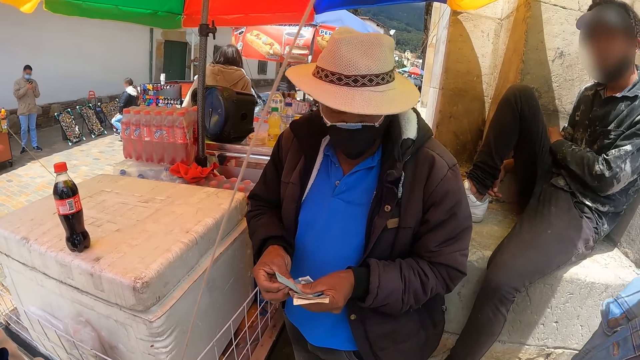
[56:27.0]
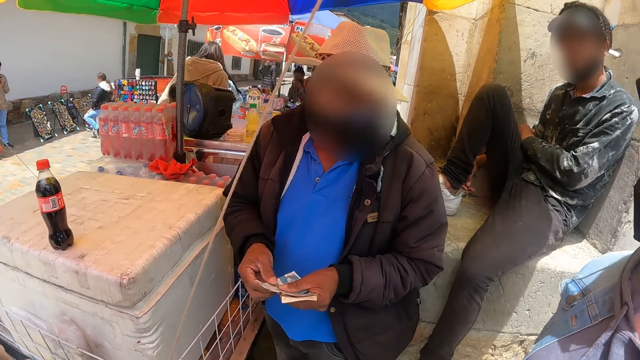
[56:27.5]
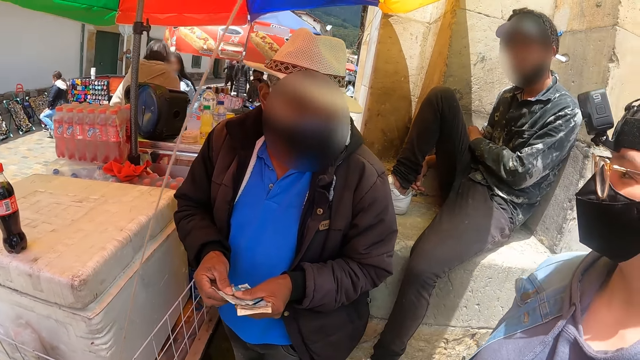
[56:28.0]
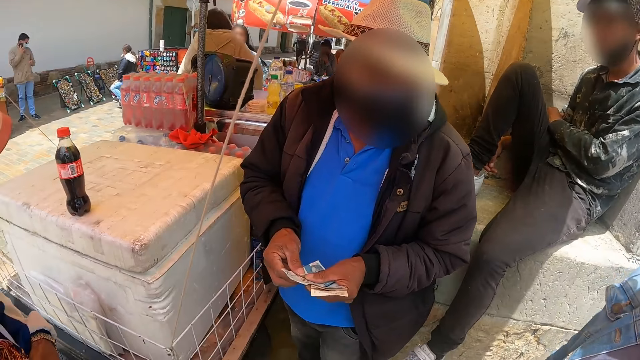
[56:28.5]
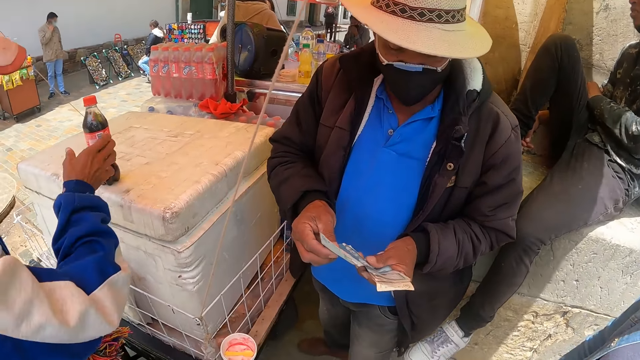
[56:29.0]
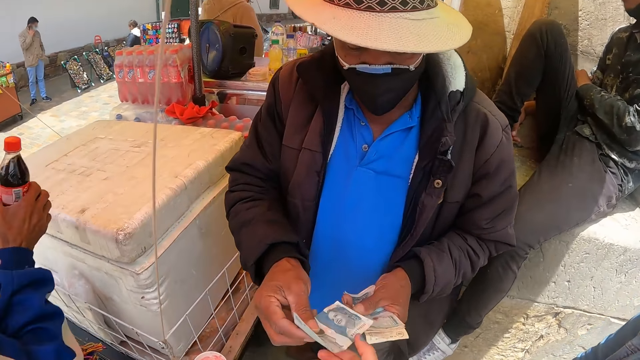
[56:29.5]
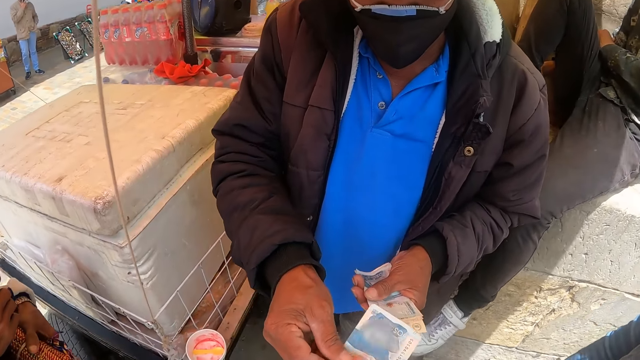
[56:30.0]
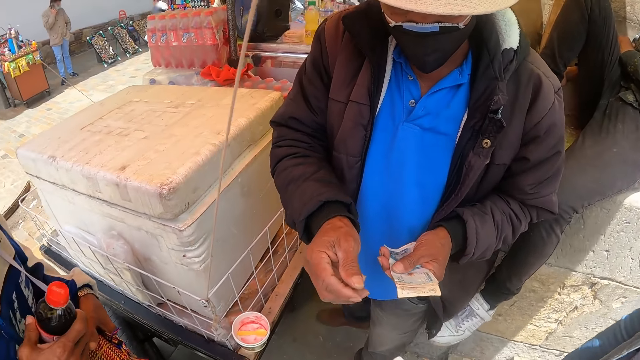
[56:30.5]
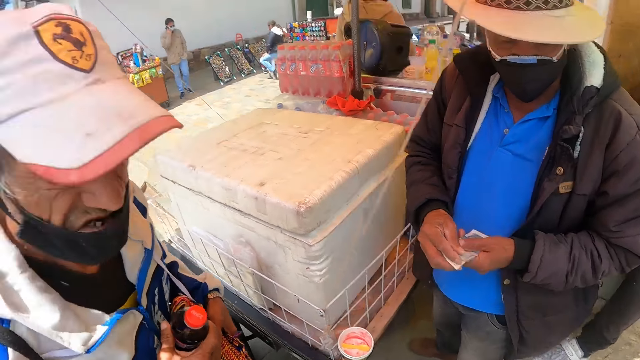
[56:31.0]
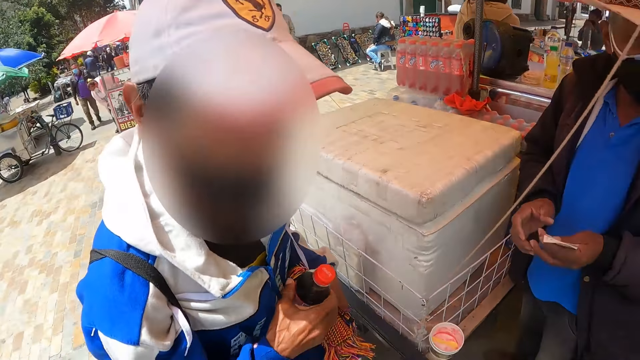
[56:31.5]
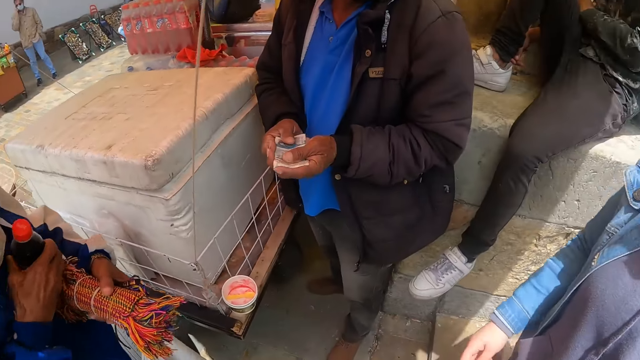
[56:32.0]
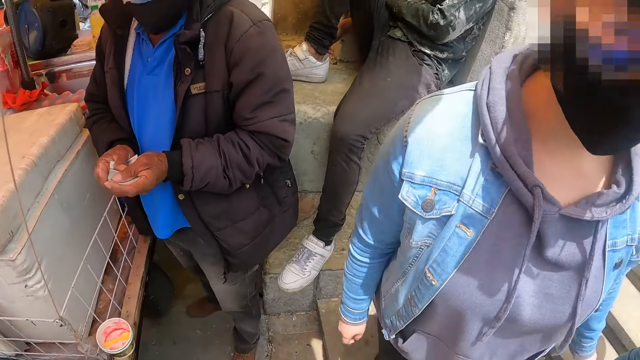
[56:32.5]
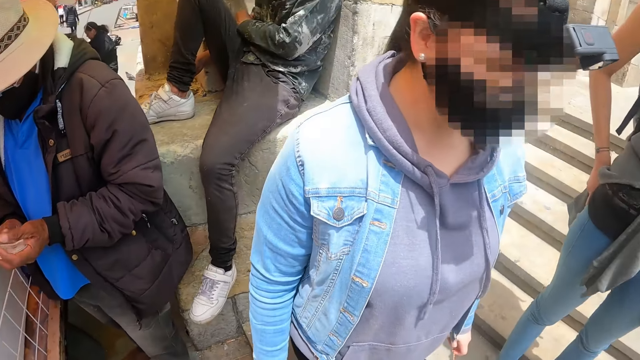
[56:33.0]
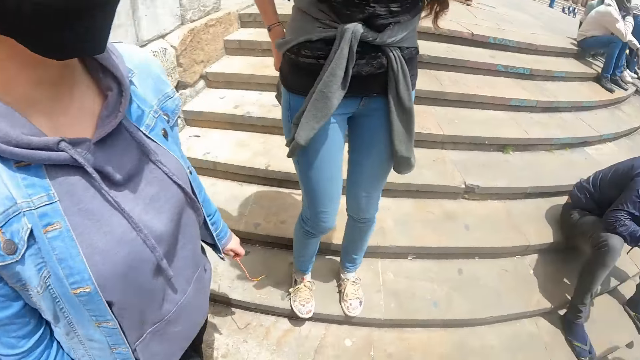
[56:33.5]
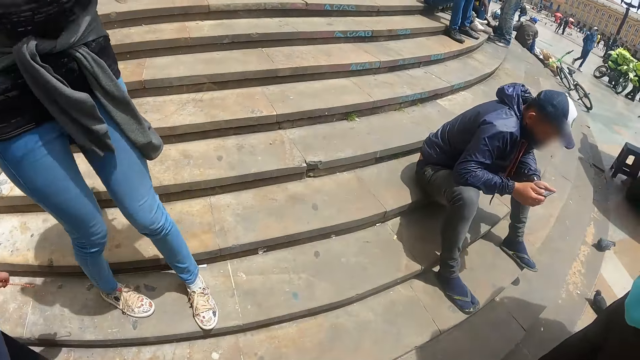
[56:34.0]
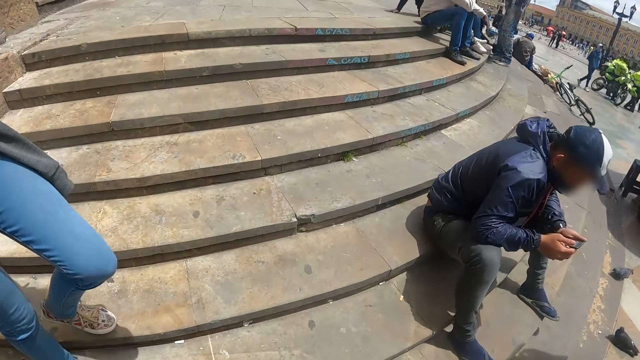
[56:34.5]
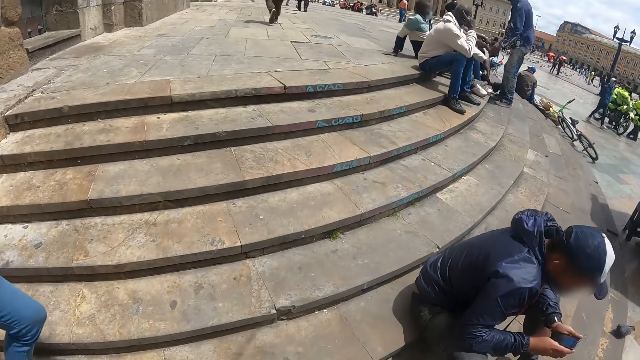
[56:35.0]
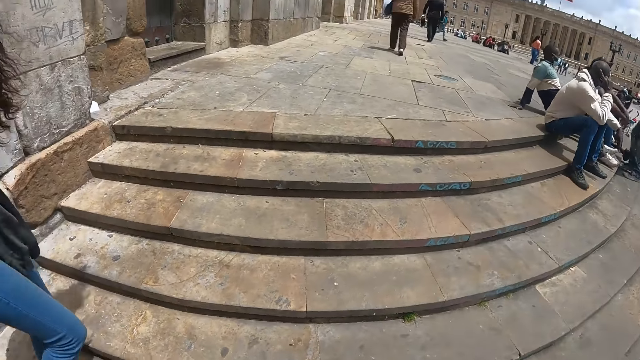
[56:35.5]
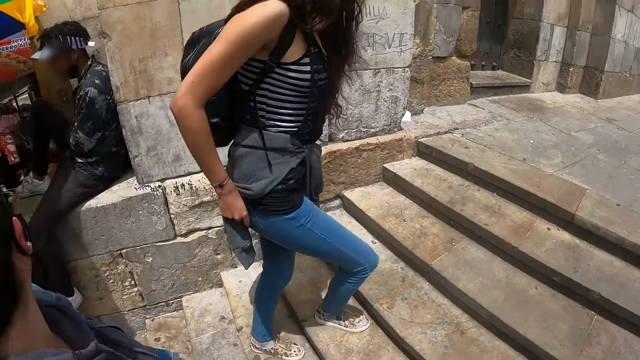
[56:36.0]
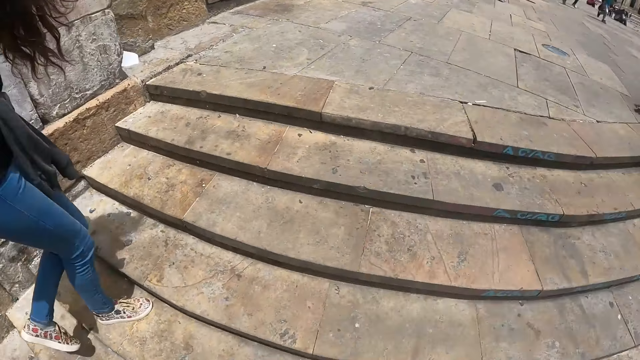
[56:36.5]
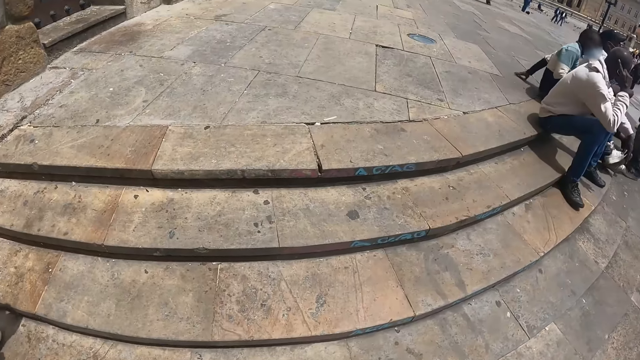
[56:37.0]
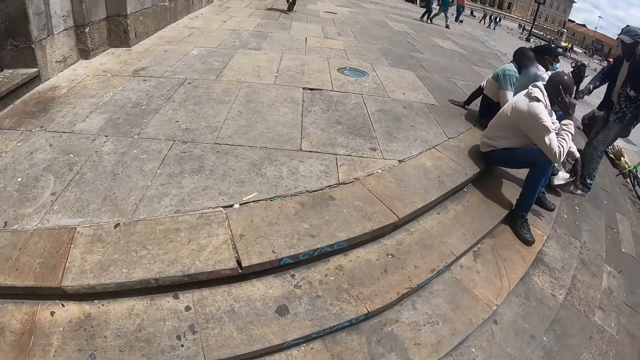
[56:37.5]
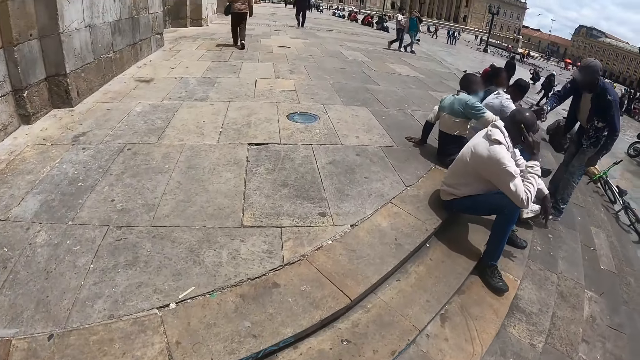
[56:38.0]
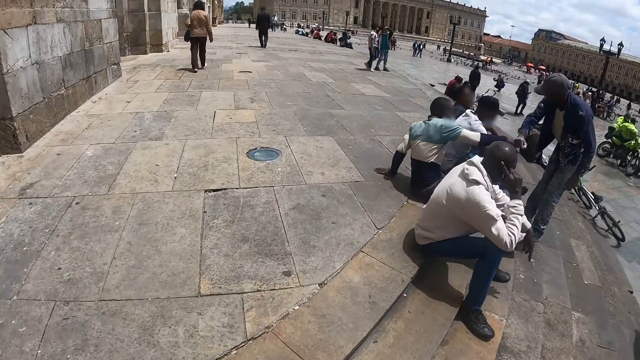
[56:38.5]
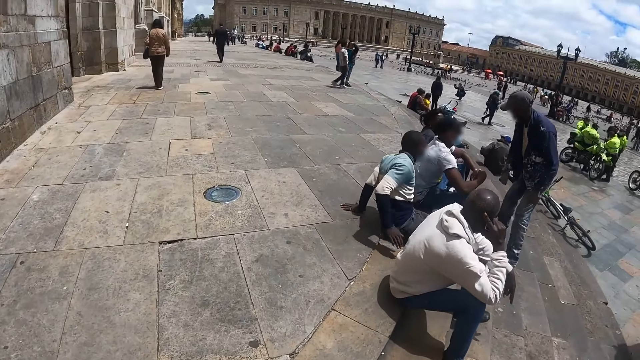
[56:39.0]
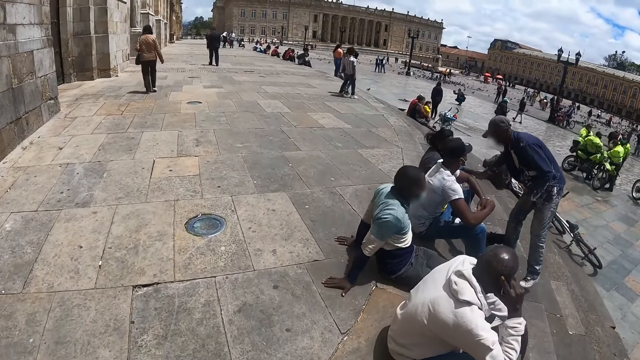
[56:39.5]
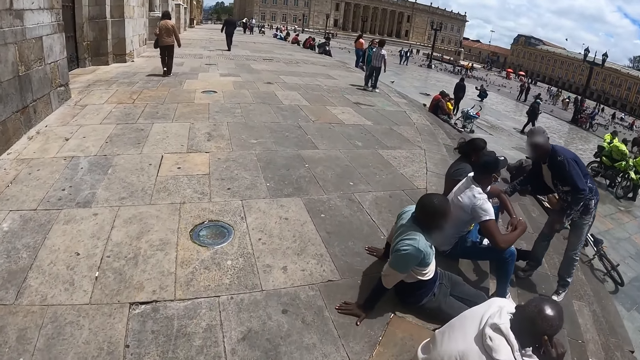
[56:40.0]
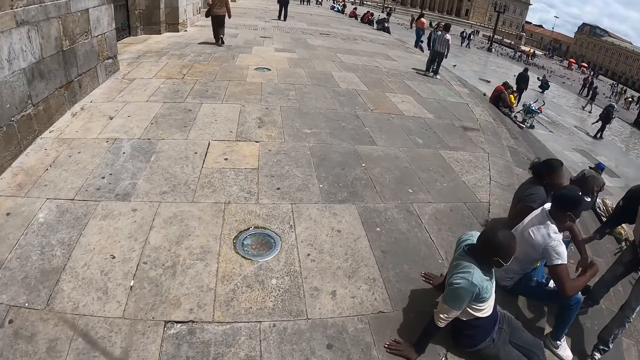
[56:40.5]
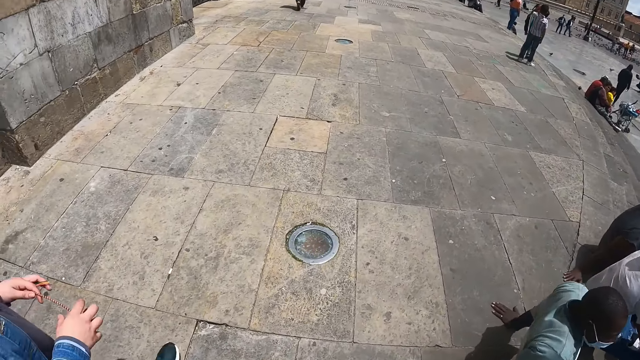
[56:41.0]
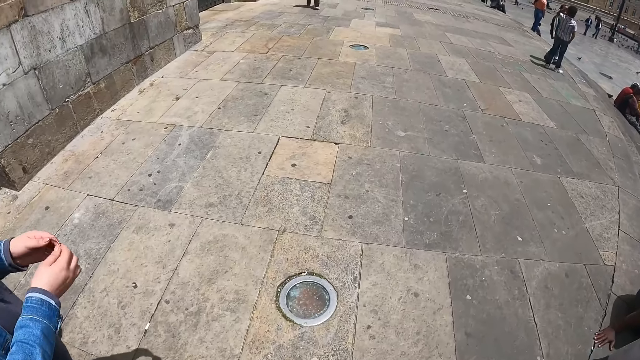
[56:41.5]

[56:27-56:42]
A man gives money to the camera wearer. The camera wearer looks around. They climb up the stairs and walk around.

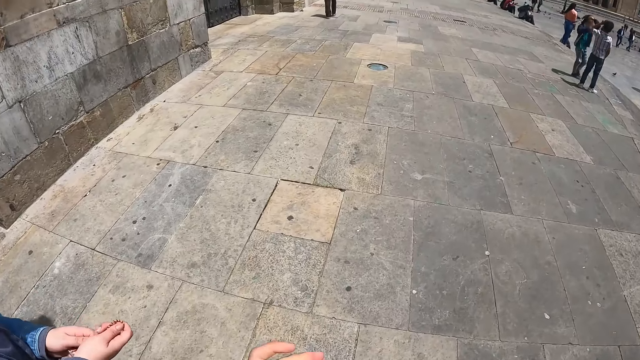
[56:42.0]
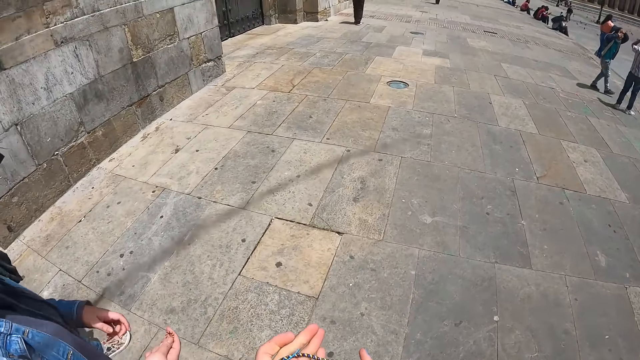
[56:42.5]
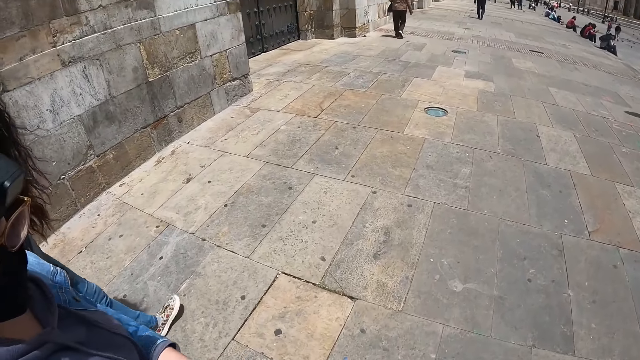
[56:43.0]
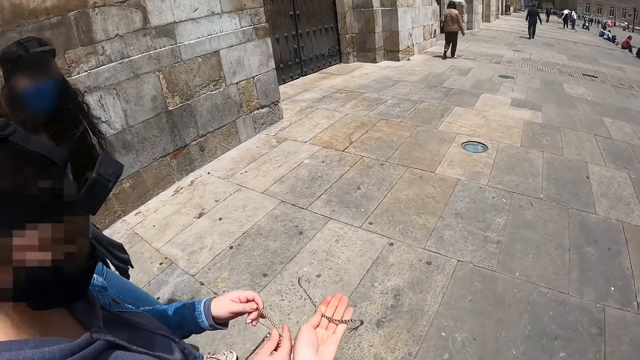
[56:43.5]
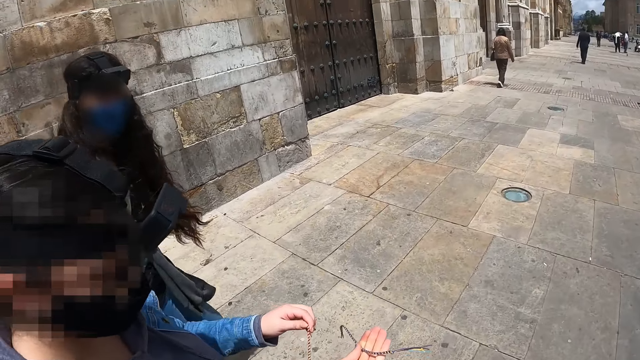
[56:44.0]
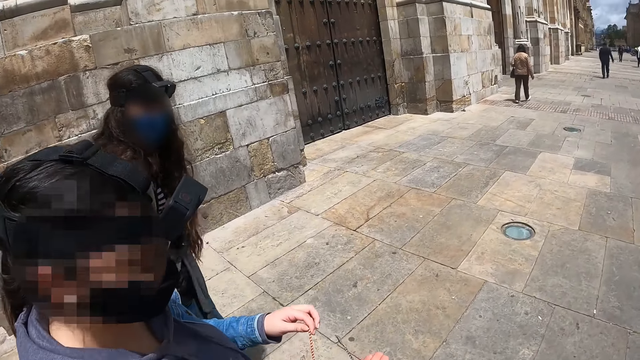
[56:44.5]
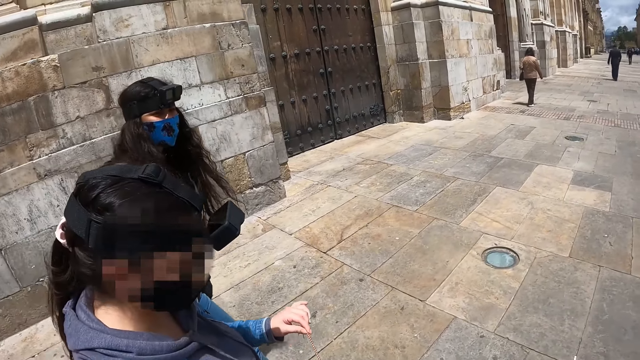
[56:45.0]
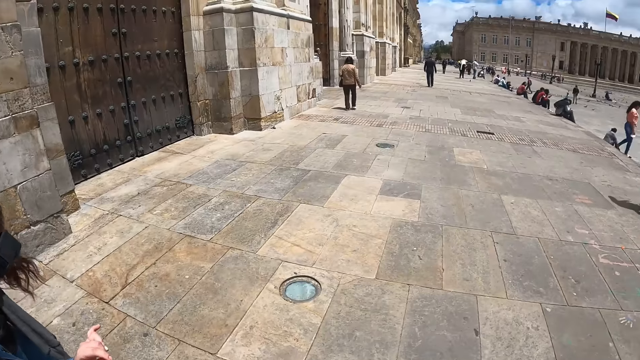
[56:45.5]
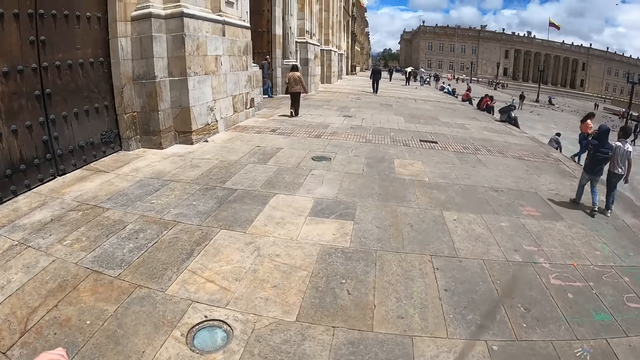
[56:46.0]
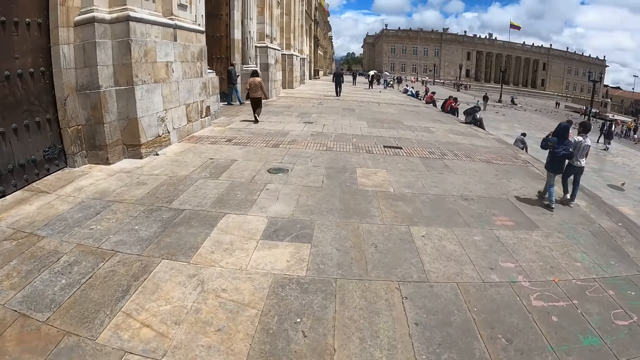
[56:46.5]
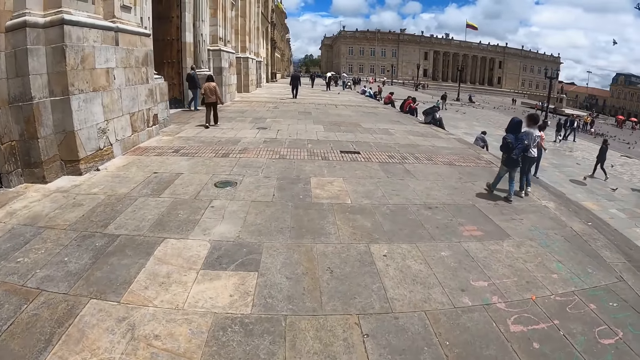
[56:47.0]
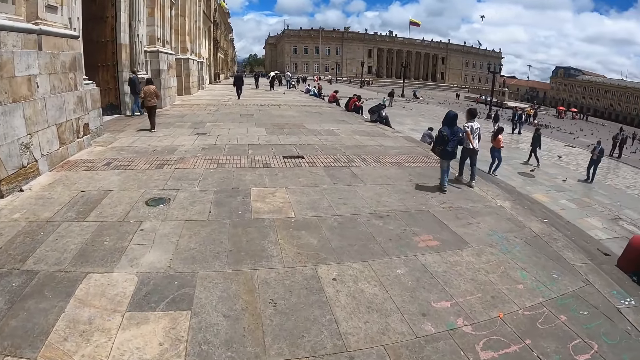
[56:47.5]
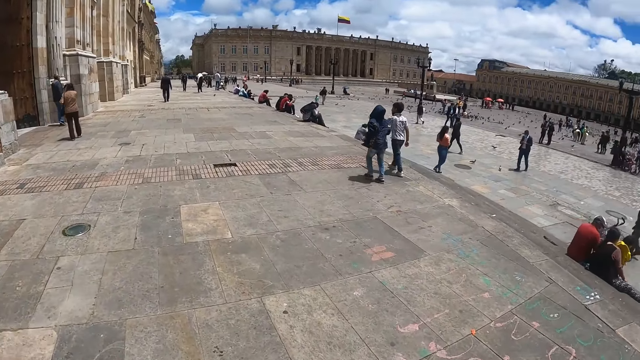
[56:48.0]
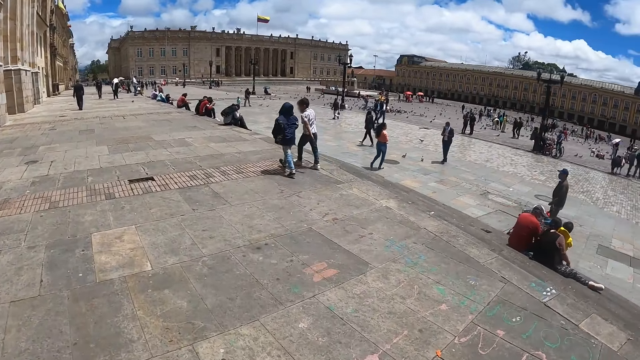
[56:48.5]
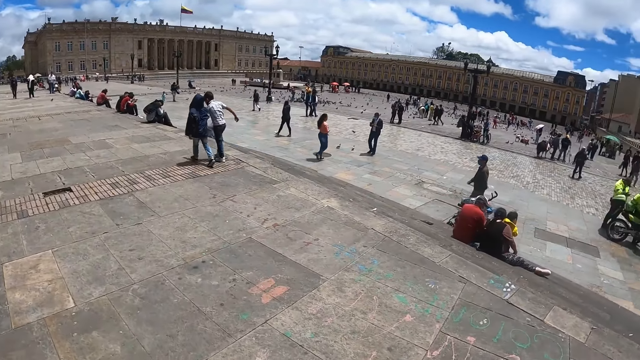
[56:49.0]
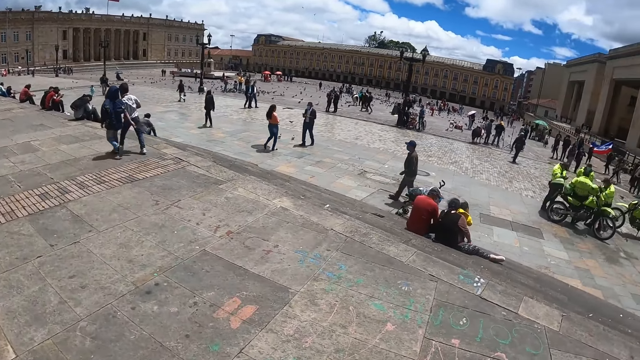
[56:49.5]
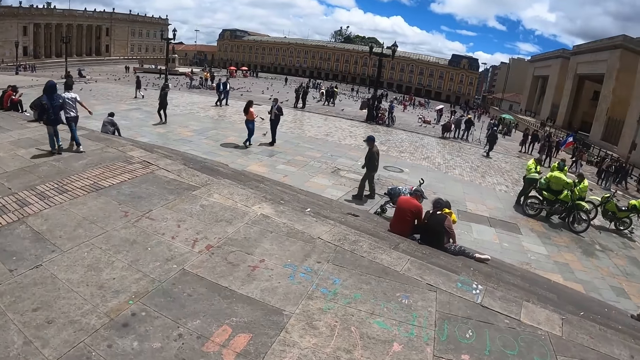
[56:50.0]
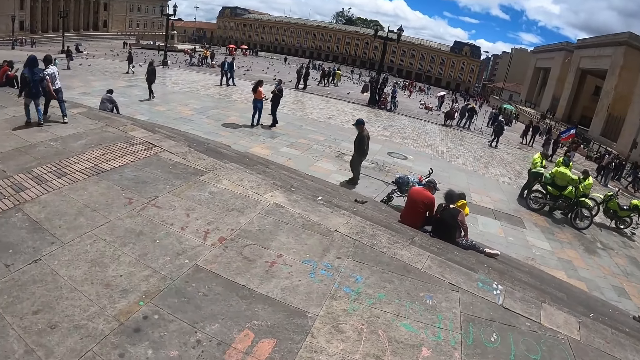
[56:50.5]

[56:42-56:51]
A woman moves the hand. The camera wearer walks around.
